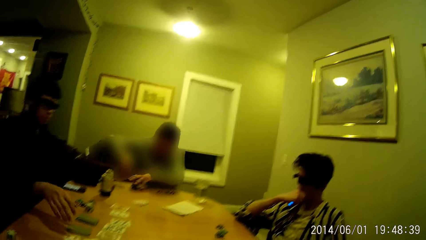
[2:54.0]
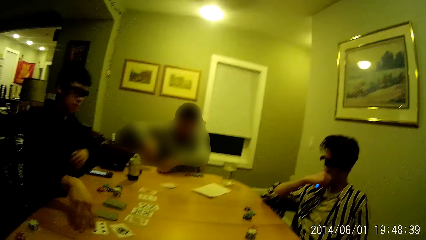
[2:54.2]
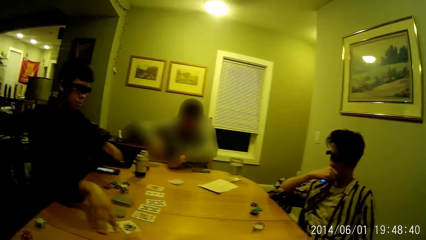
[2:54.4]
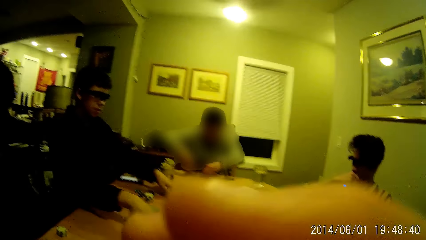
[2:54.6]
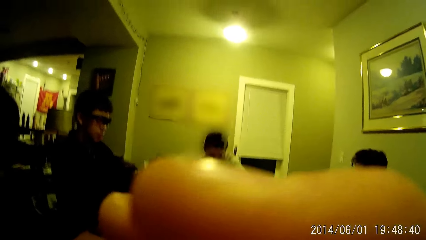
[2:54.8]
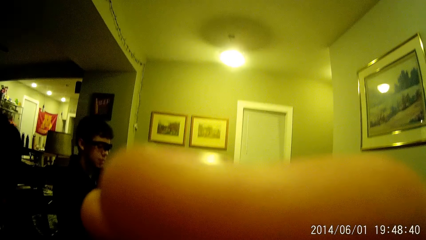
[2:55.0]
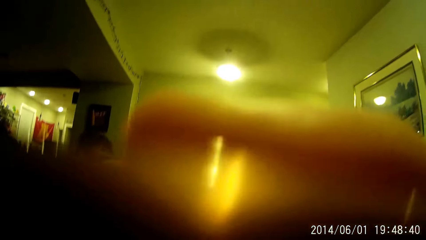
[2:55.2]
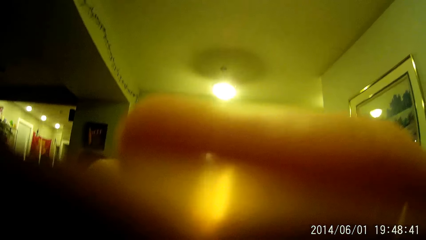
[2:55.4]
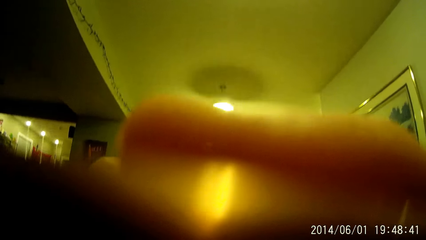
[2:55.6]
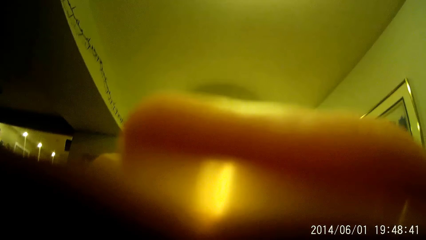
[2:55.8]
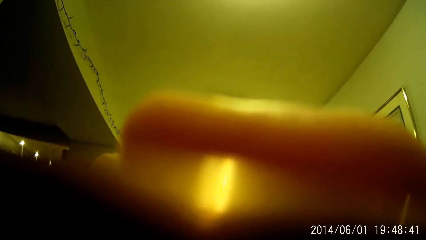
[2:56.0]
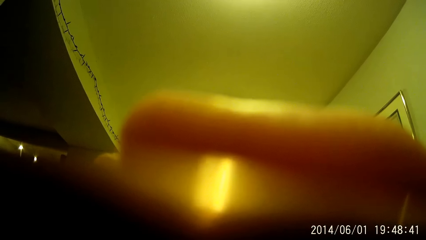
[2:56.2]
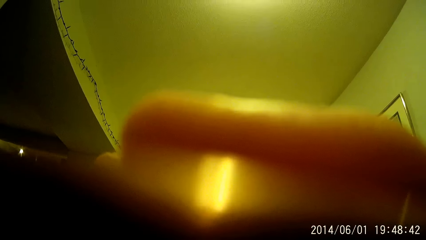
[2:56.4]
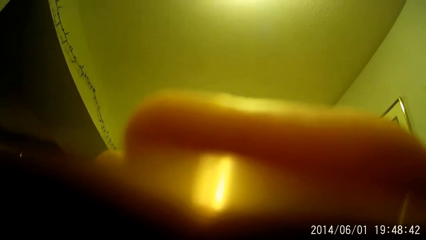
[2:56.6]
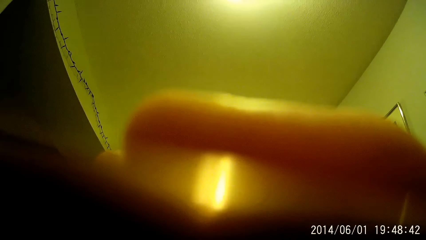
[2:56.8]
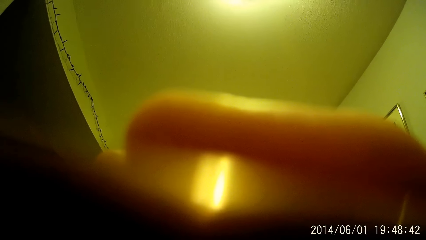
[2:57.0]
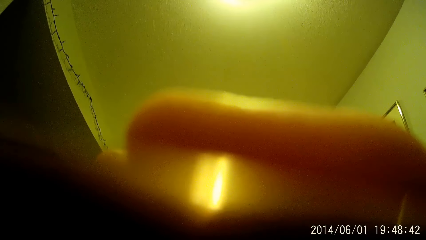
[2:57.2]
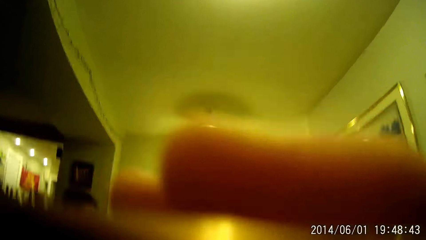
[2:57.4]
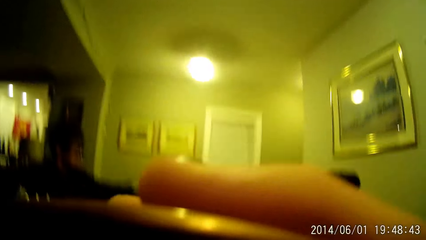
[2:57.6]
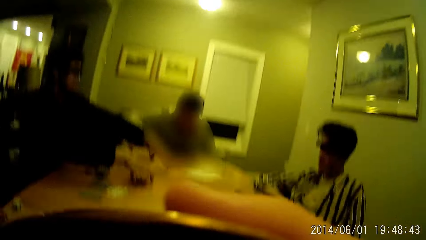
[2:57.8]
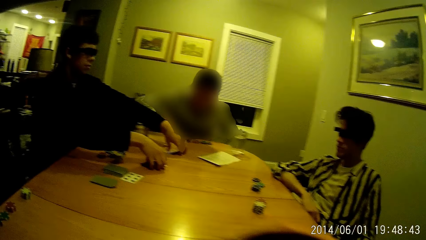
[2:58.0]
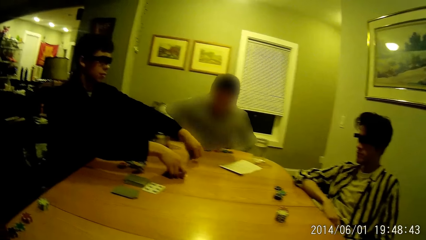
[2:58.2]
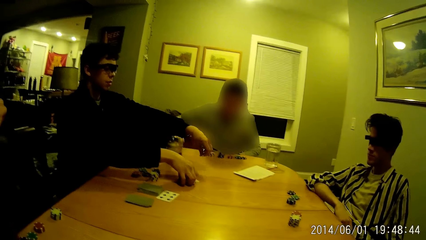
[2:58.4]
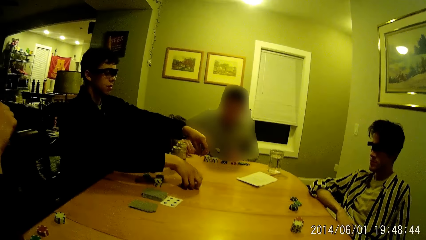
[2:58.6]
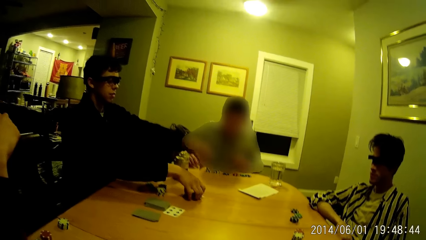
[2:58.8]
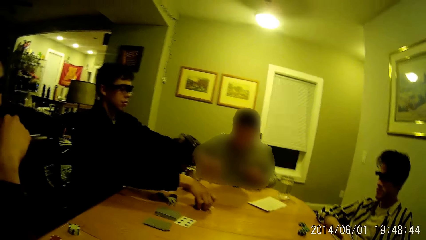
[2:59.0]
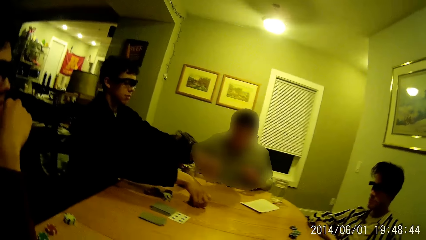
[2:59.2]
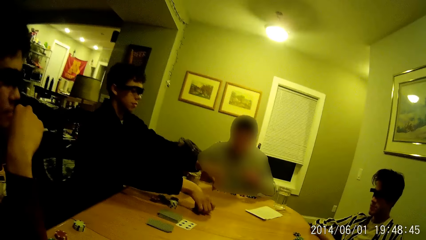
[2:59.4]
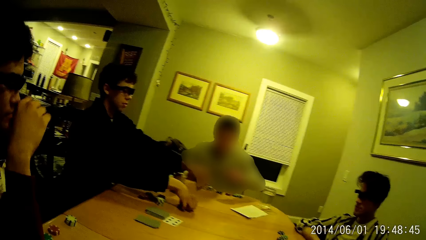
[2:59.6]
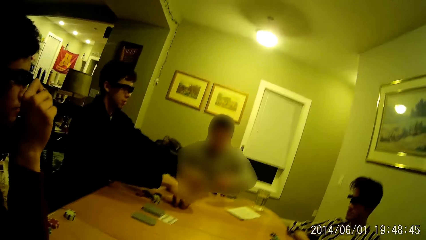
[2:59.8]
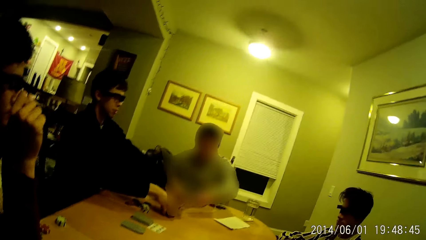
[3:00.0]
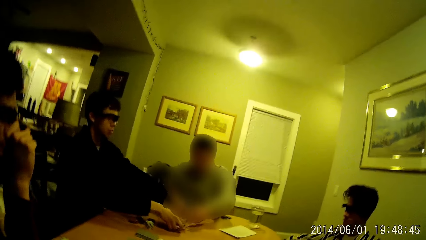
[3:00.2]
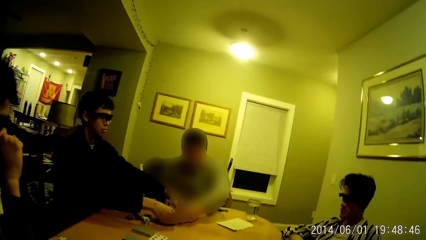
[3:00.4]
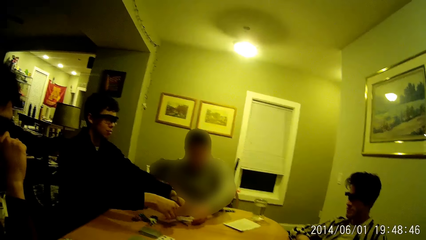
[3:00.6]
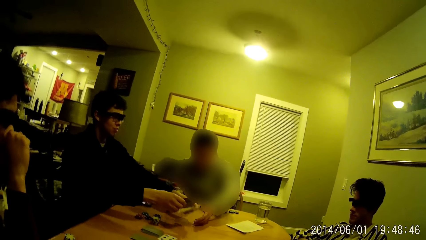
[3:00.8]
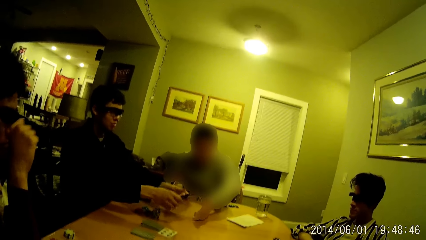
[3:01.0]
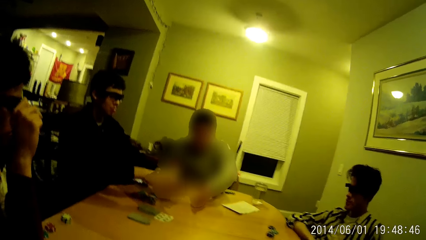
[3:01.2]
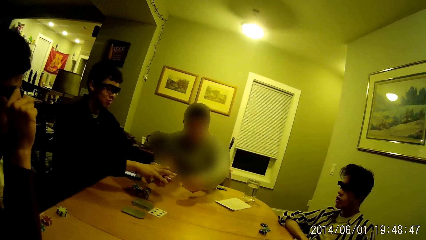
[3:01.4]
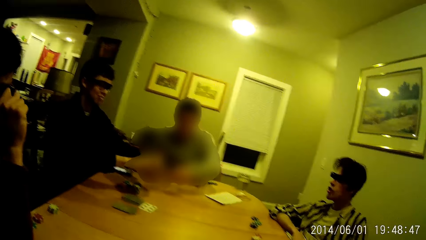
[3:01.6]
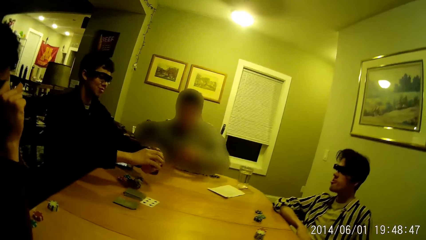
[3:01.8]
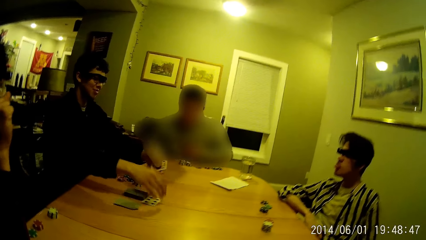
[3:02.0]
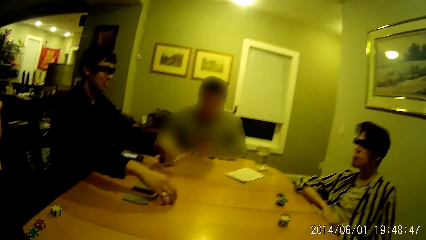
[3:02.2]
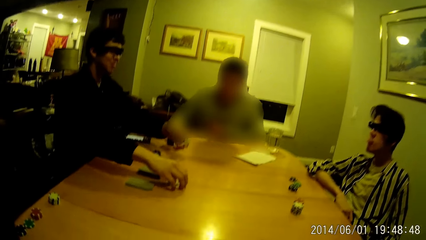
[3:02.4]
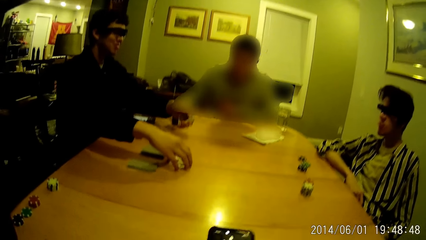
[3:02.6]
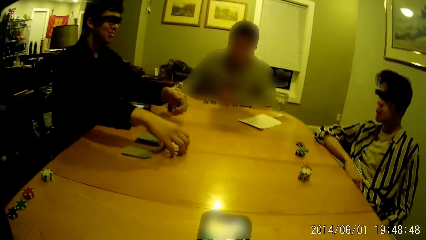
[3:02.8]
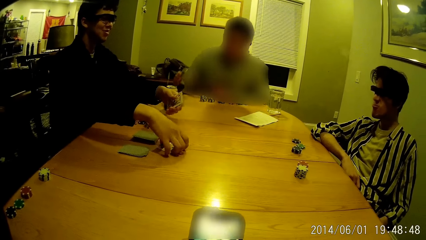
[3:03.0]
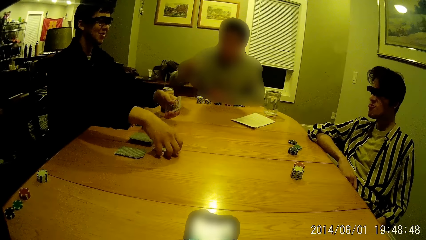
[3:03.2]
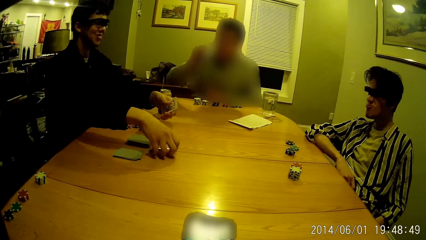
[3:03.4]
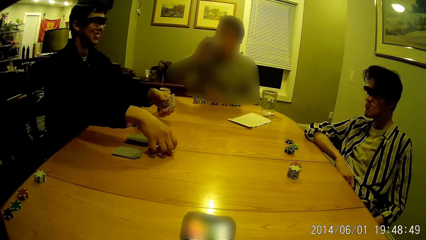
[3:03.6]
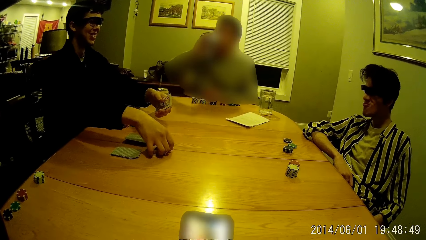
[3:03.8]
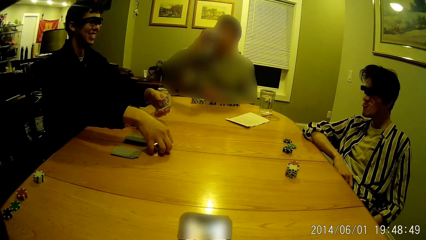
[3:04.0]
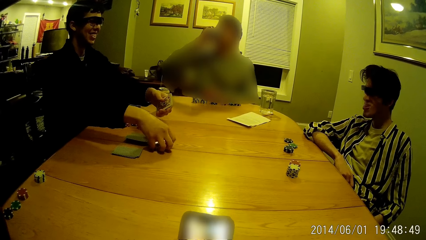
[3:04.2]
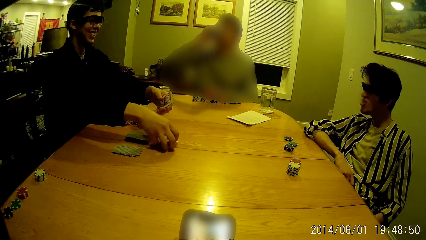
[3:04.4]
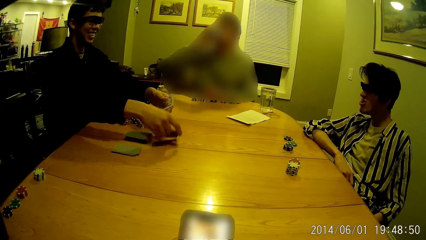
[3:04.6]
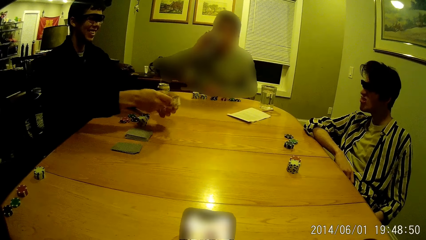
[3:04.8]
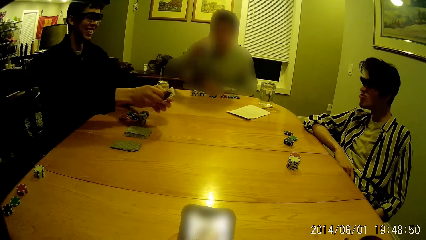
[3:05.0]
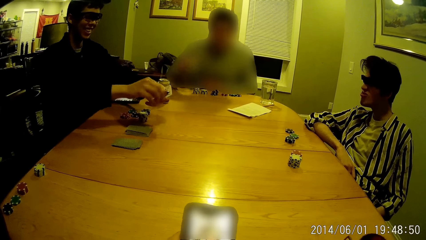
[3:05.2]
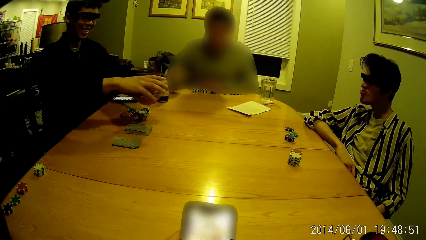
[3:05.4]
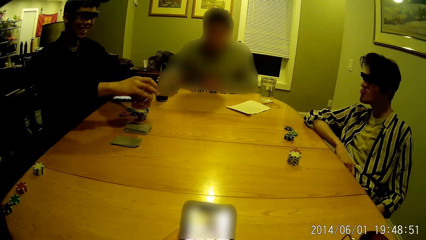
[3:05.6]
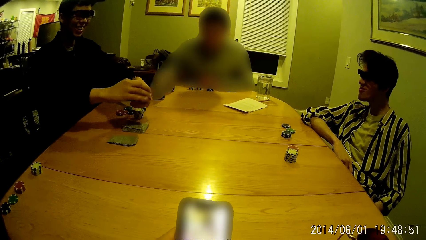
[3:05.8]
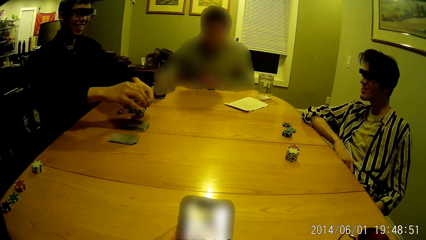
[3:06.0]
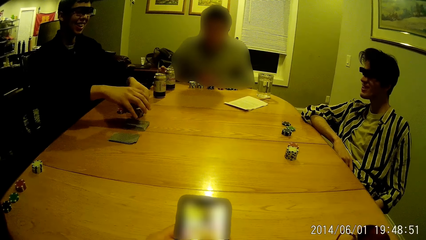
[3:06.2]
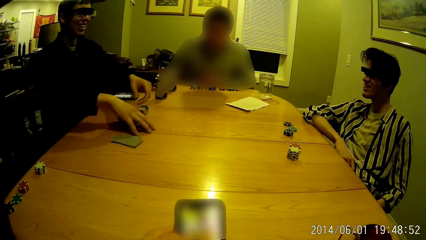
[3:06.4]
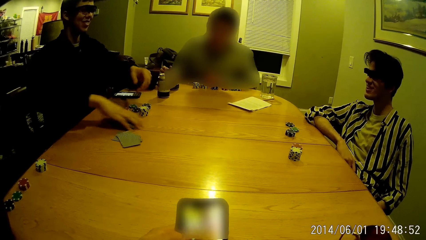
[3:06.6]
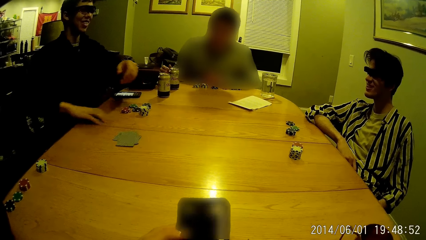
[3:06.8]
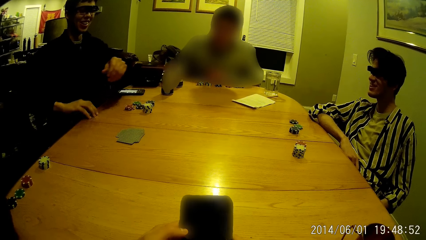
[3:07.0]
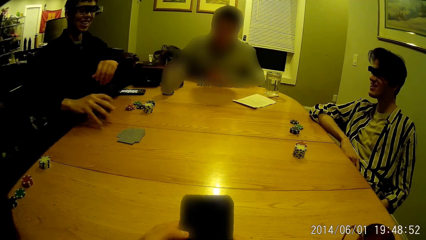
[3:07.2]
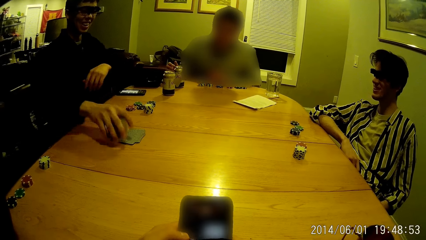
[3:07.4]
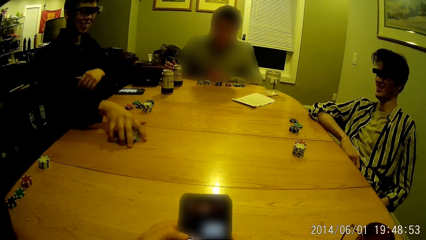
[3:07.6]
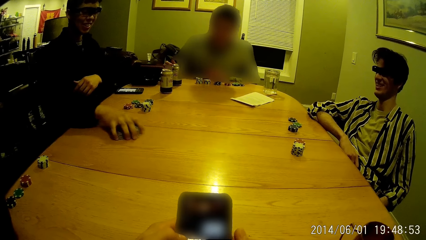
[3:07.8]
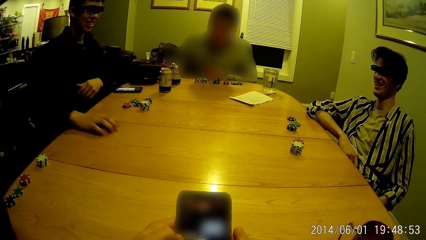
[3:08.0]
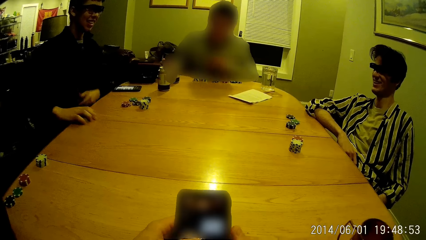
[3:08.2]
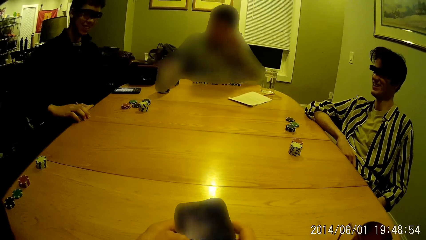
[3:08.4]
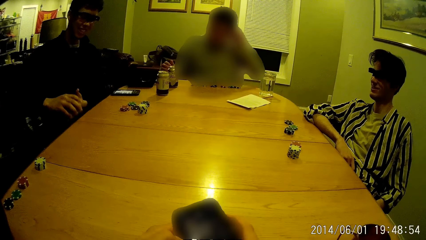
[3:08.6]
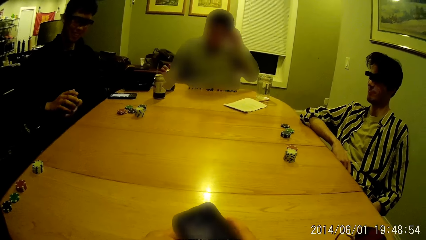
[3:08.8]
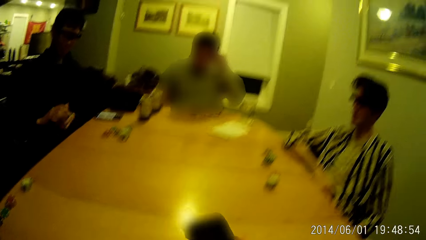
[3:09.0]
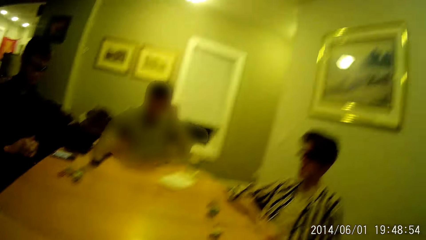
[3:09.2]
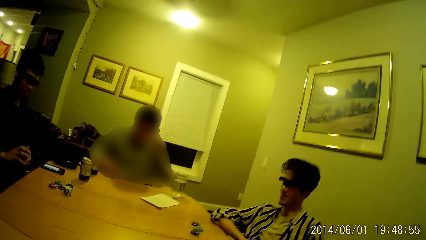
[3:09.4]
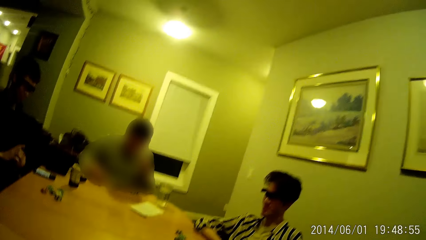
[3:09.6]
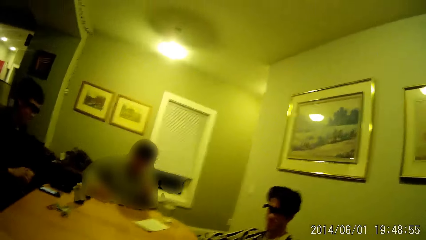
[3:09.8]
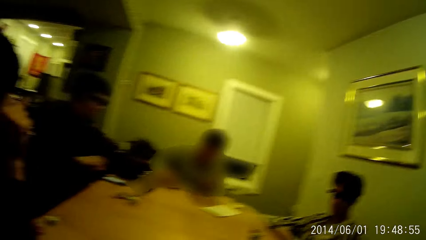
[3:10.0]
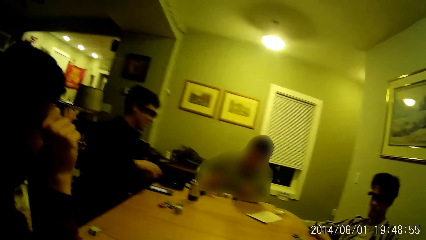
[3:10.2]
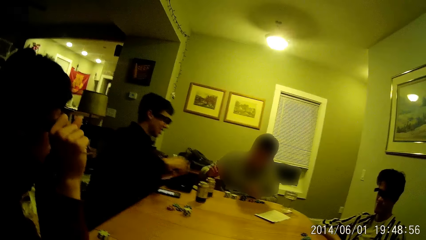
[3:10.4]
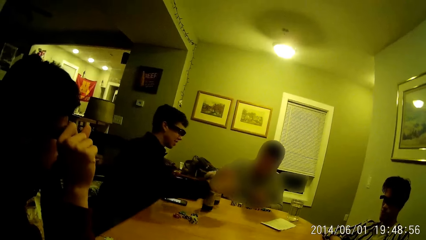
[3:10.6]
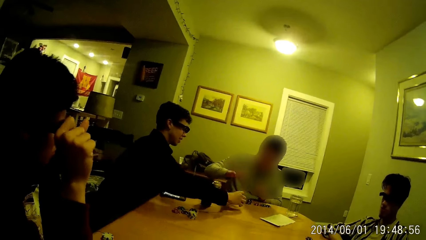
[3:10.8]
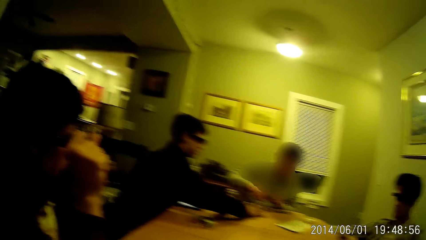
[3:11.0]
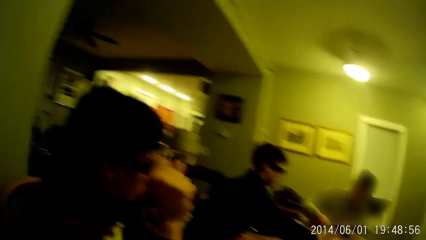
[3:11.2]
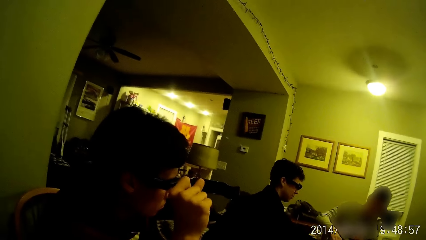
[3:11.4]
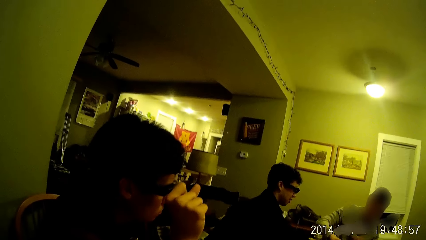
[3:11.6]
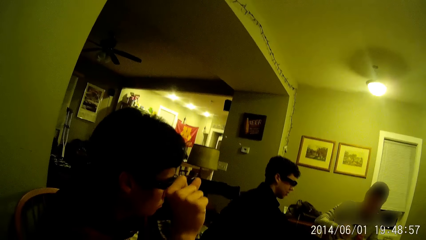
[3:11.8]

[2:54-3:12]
A man arranges the flipped cards with both hands. The camera wearer drinks from his canned drink with his right hand. He covers his camera with a cup. The man picks cards. Another man reaches for the cards in the first man's hands. The first man holds the cards in his left hand. The first man picks some flipped cards on the table with his right hand. The second man drinks from his canned drink using his right hand. The camera wearer operates his phone. A third man holds the cards in his hands. The first man drops the card in his hands on the deck of cards. The first man picks the deck of cards with his right hand. The first man picks the cards close to the deck of cards with his right hand. The first man touches his head with his left hand. The first man holds the deck of cards in his hands. The first man passes the deck of cards to the second man using his right hand.
